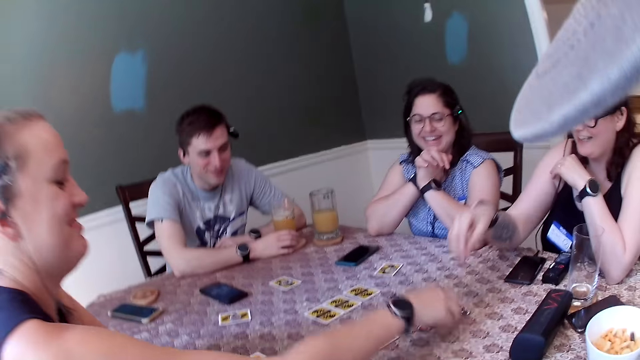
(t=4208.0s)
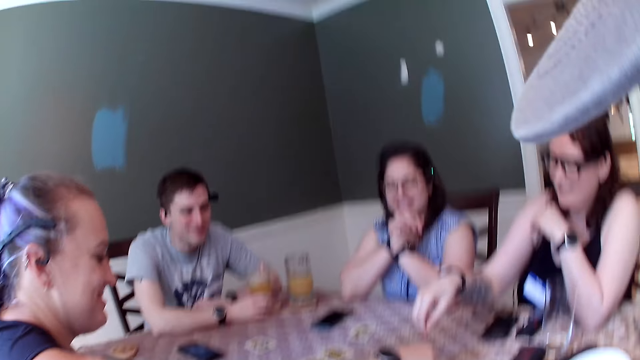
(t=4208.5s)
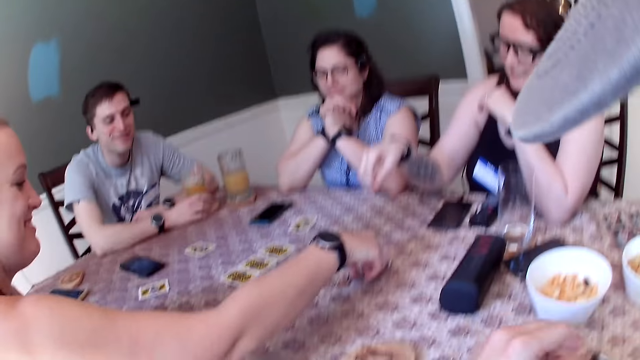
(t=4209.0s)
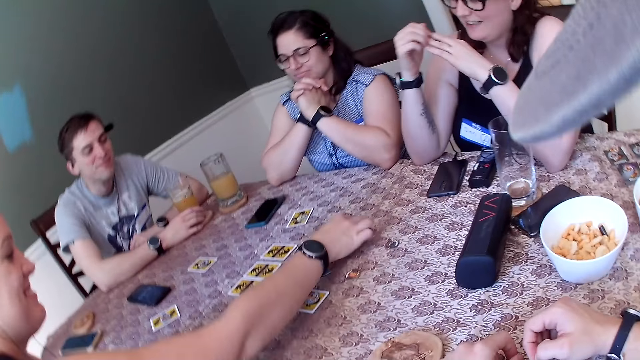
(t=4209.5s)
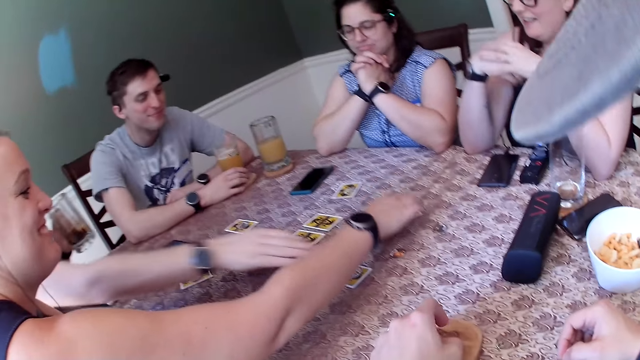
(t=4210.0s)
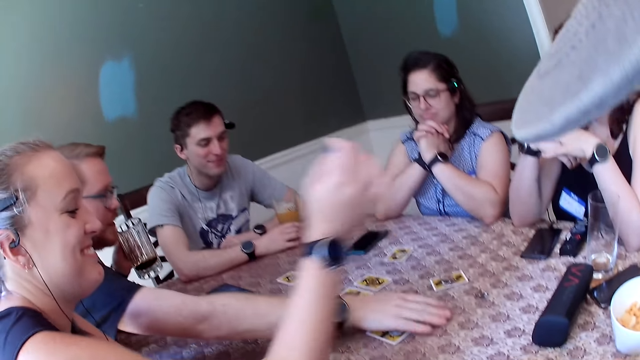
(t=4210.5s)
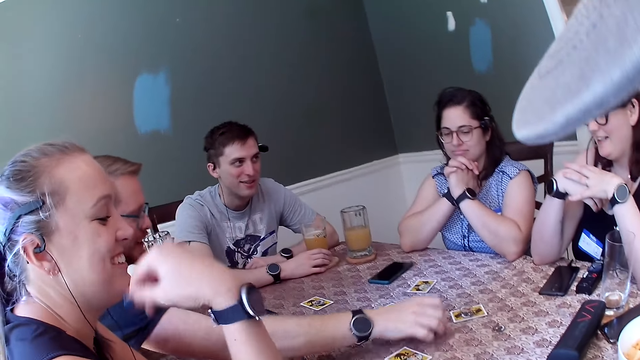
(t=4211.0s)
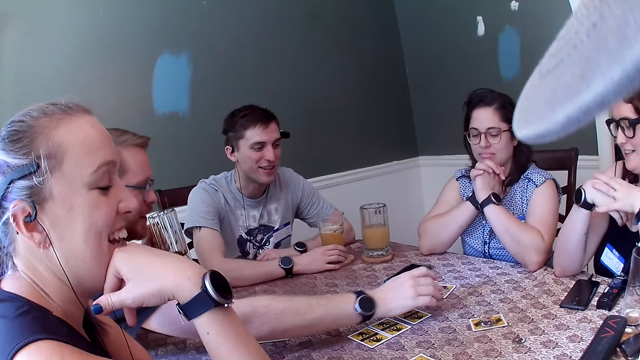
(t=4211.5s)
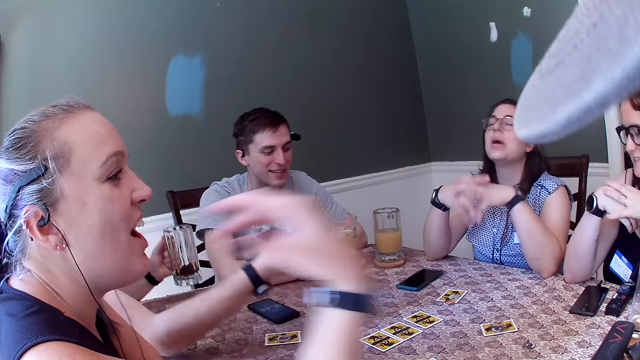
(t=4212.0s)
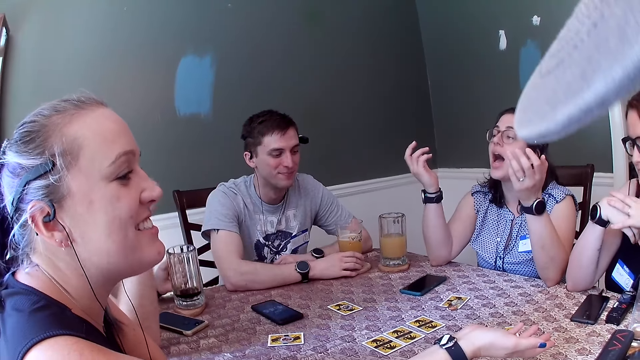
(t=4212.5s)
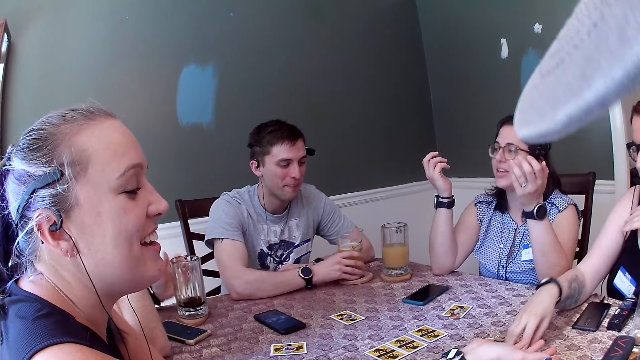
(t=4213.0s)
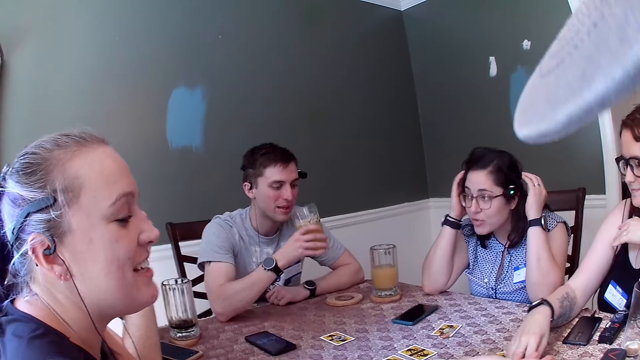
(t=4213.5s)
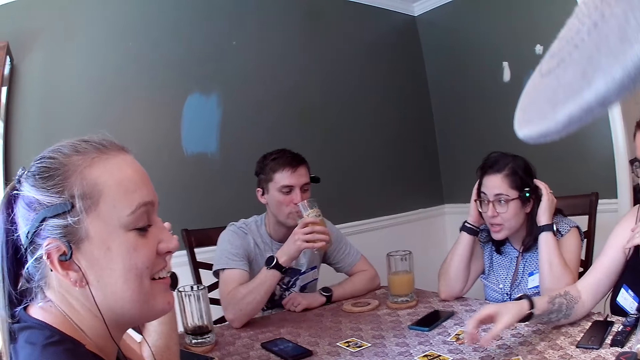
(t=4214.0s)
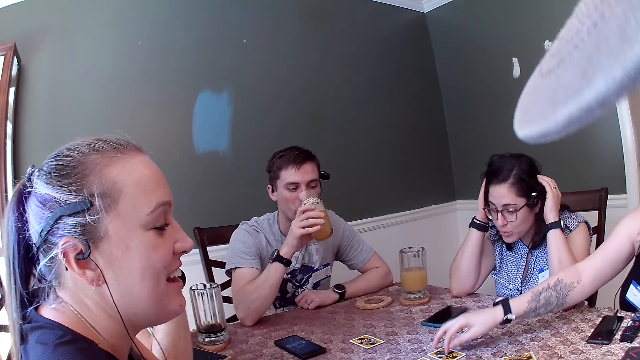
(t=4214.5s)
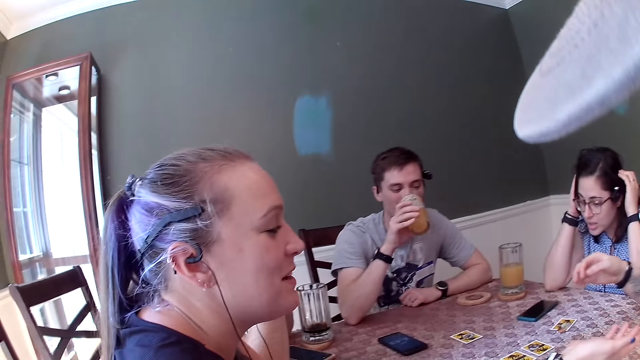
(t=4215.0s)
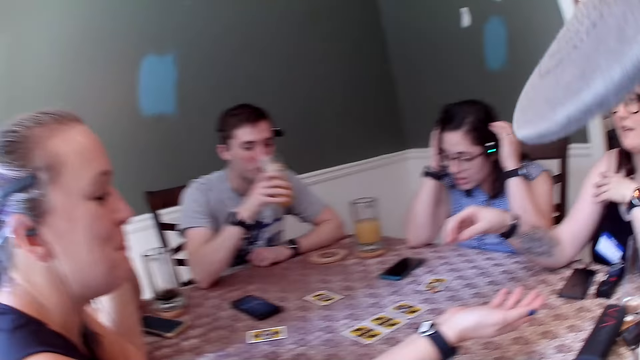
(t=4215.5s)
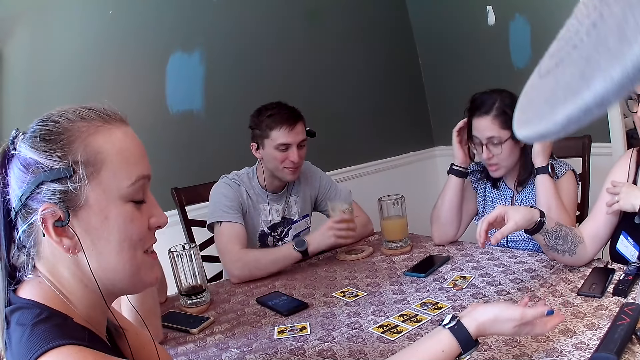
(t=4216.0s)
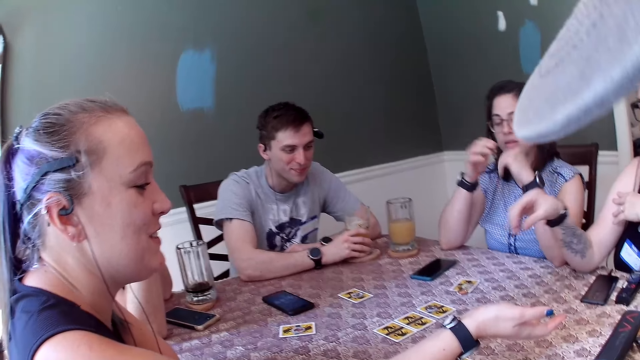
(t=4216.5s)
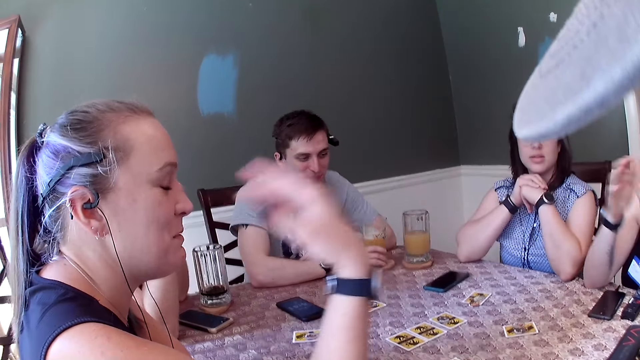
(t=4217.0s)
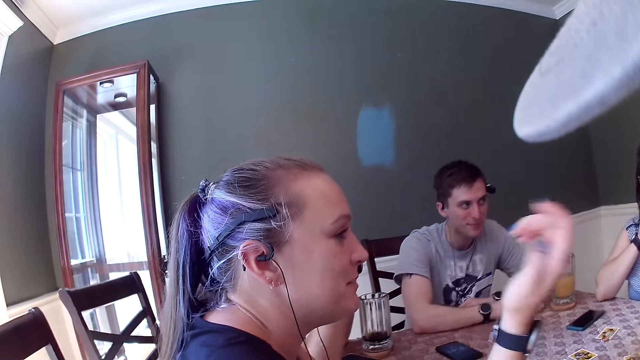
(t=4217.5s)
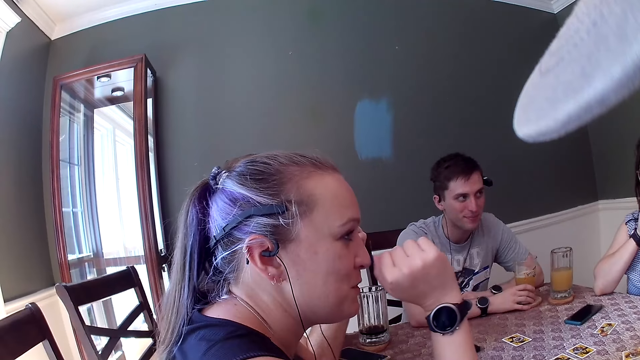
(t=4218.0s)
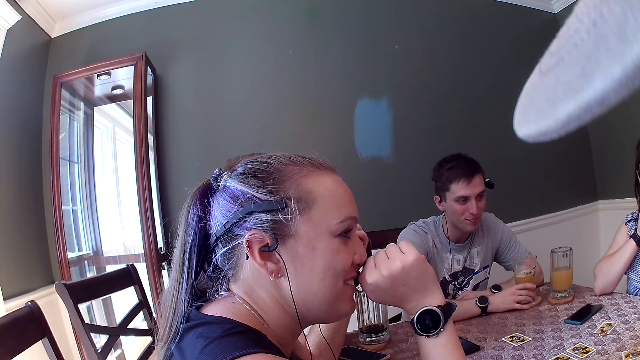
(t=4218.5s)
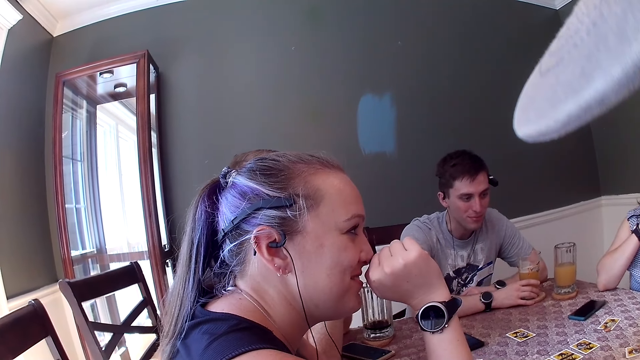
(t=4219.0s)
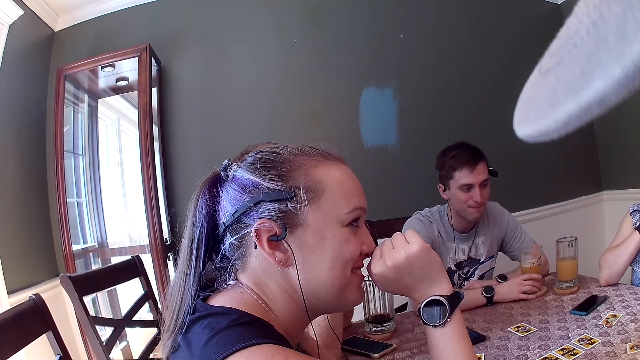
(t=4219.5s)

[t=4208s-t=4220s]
A woman picks up a chip from the table with her right hand and drops the chip on the table with her right hand. A man picks up a chip from the table with his right hand, drops the chip on the table with his right hand, and drops the cup of drink on the table with his left hand. Another man picks up the cup of drink from the table with his right hand. Another woman picks up a chip from the table with her right hand. The second man drinks juice from the cup. The second woman drops the chip on the table with her right hand. The second man drops the cup of drink on the table with his right hand. A person shows hand gestures.

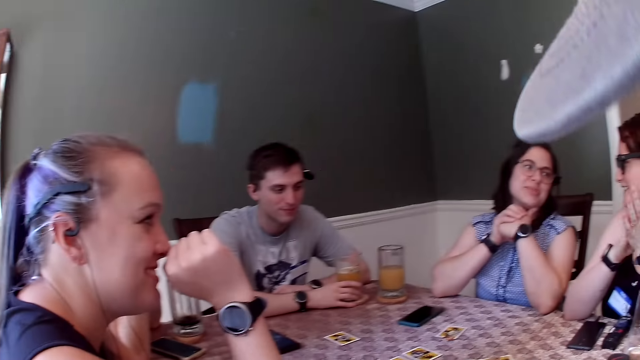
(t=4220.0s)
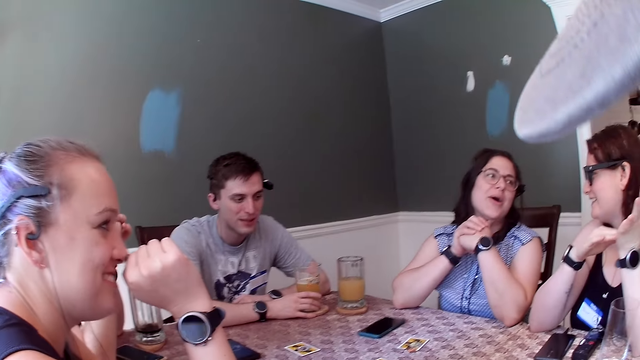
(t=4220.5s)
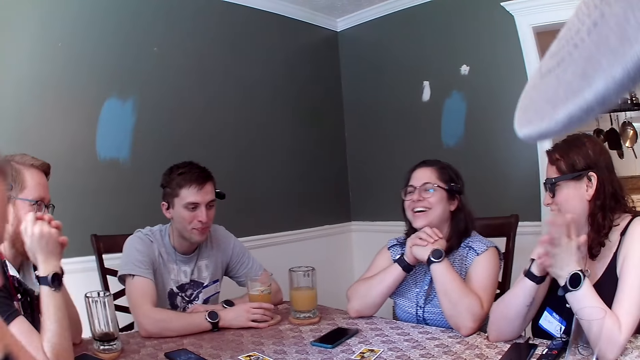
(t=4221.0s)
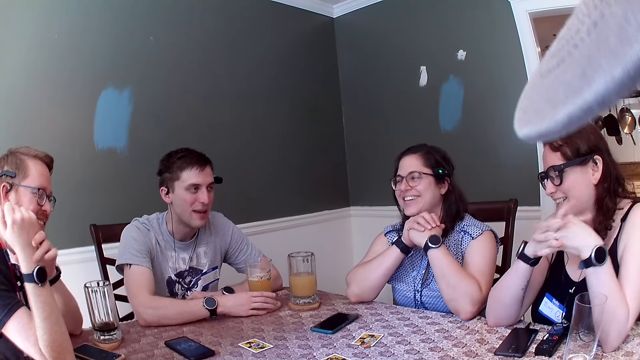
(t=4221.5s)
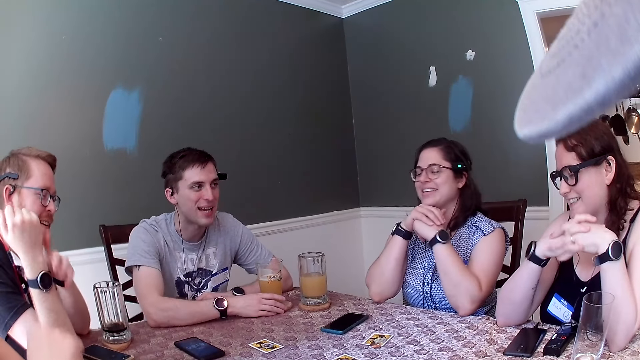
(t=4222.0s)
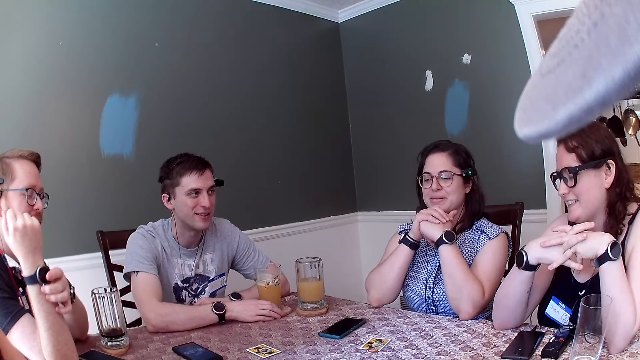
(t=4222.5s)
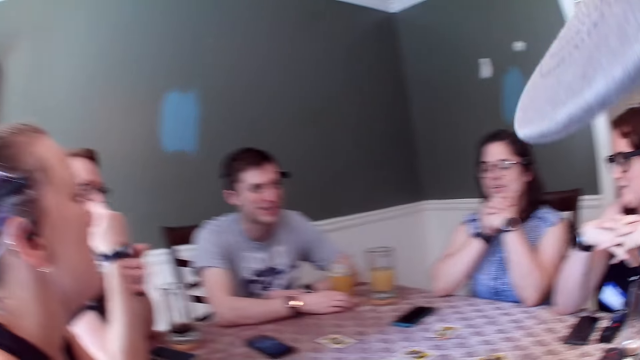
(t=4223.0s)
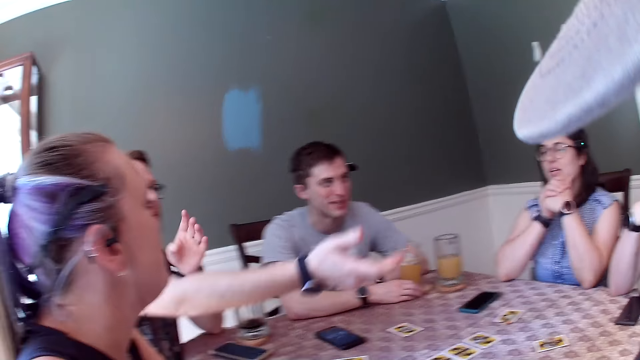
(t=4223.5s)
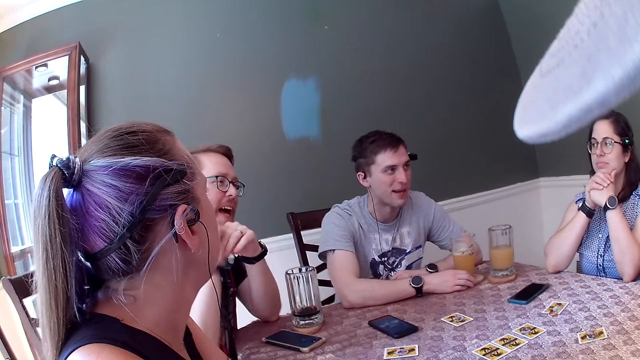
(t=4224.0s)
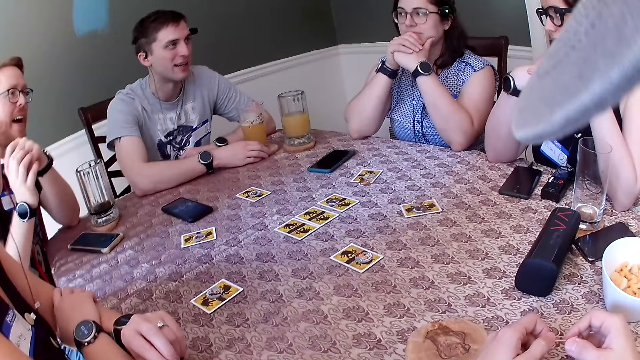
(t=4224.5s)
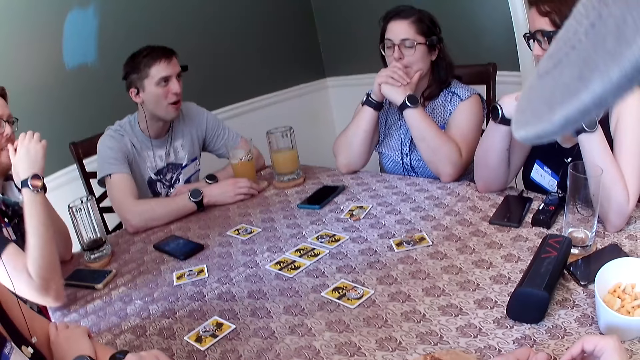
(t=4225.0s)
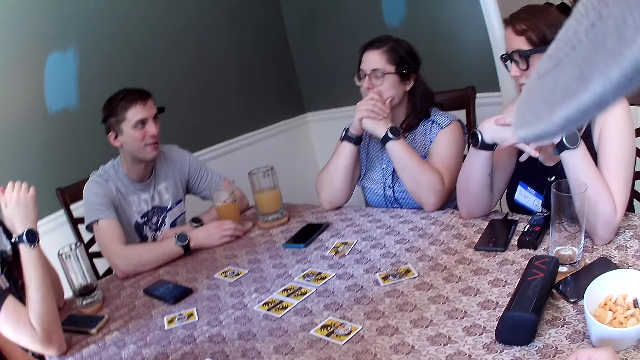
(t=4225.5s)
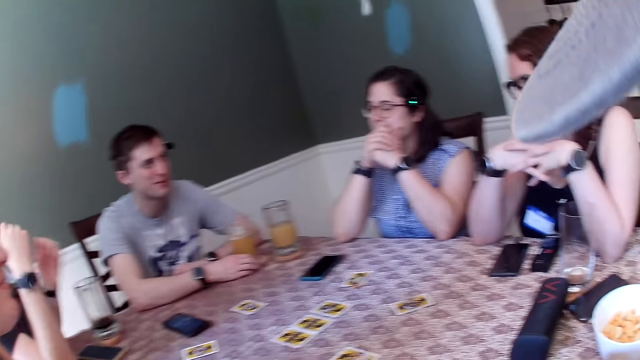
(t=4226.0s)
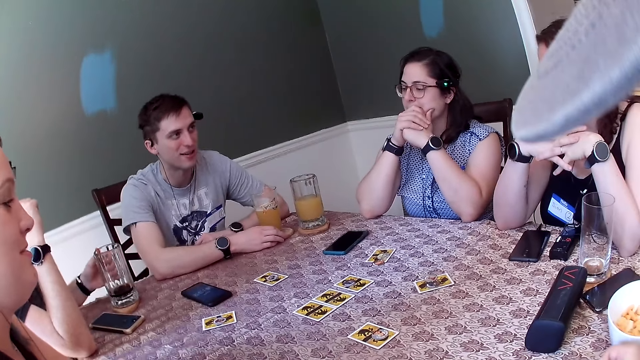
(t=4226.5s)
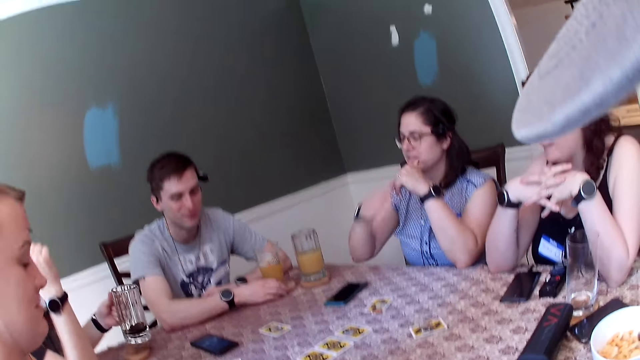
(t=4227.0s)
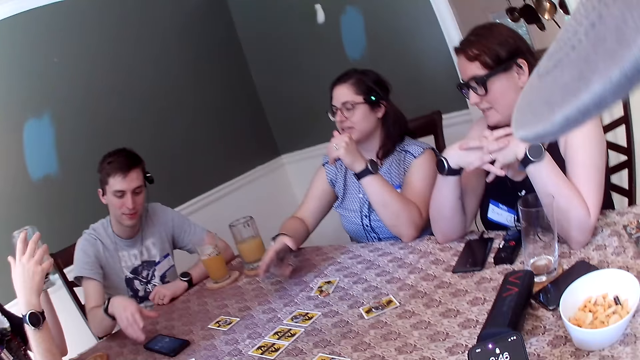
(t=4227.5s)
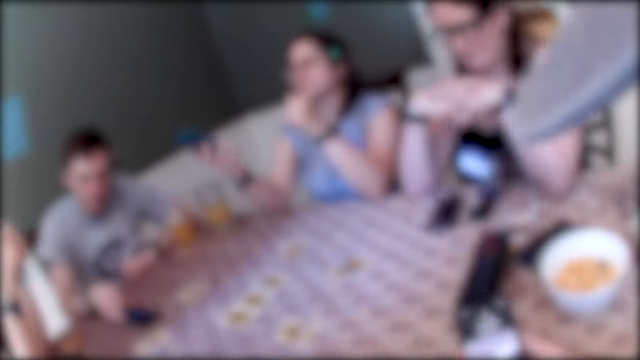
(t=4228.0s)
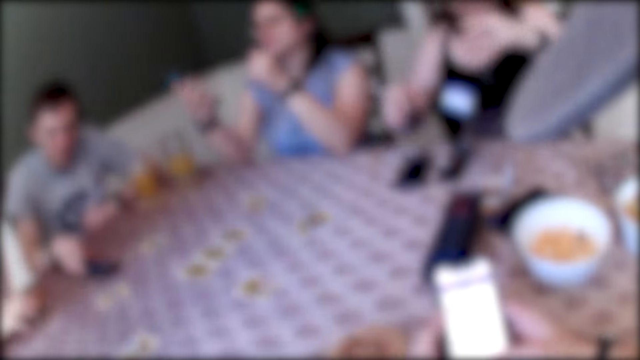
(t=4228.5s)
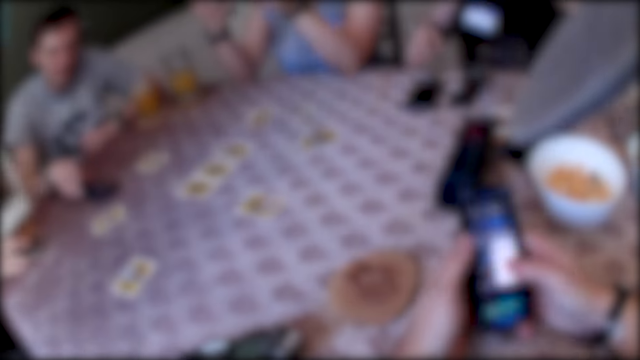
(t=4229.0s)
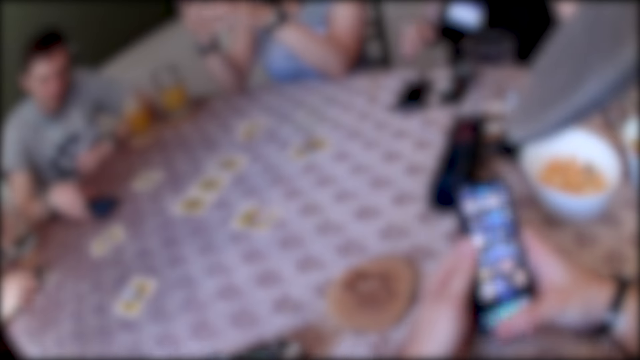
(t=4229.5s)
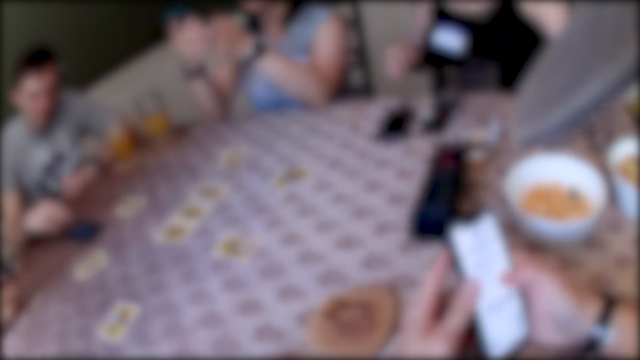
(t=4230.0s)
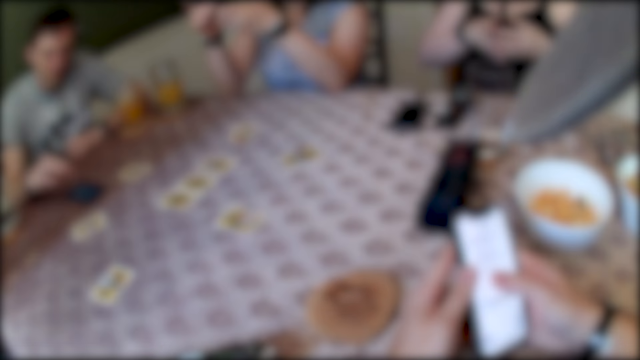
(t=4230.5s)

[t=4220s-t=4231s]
The camera wearer looks around. A man picks up the cup of drink from the table with his left hand. A woman picks up the phone from the table with her right hand. Another man operates the phone. The camera wearer operates a phone.
